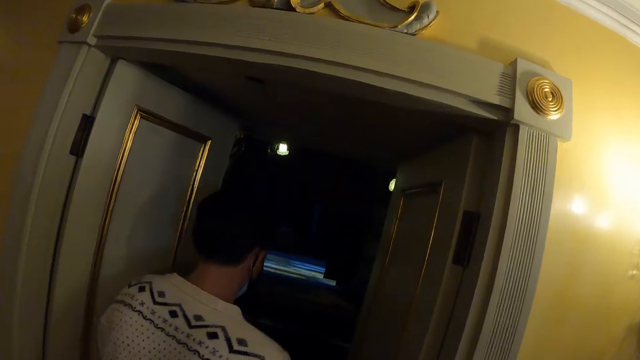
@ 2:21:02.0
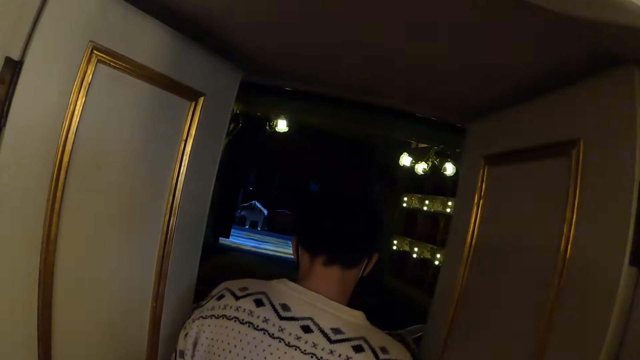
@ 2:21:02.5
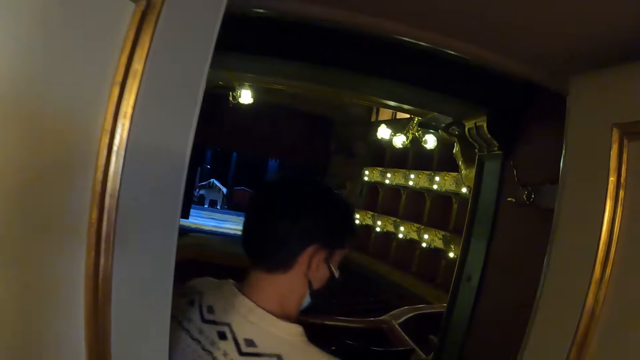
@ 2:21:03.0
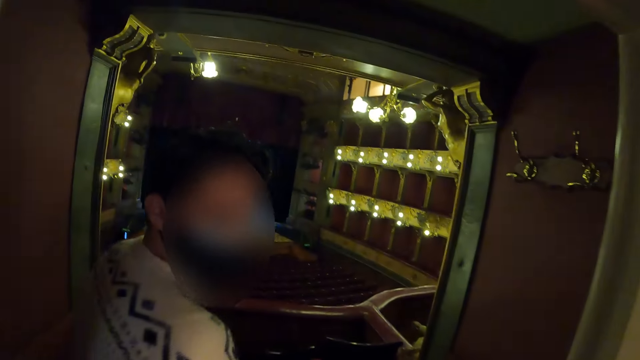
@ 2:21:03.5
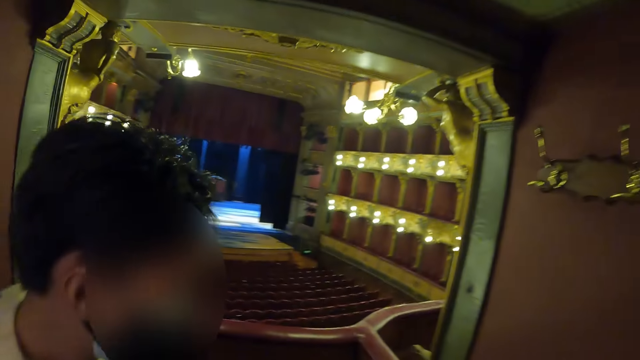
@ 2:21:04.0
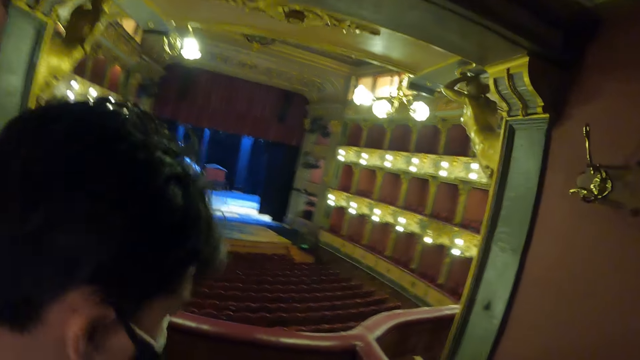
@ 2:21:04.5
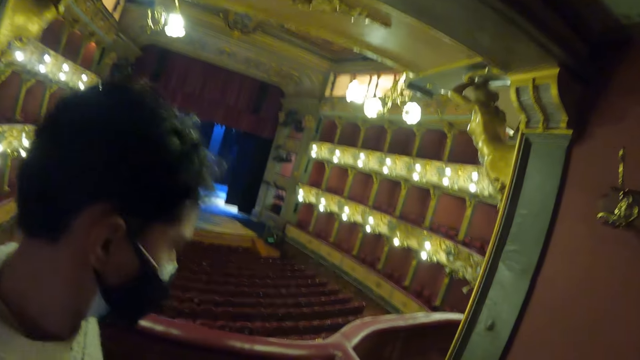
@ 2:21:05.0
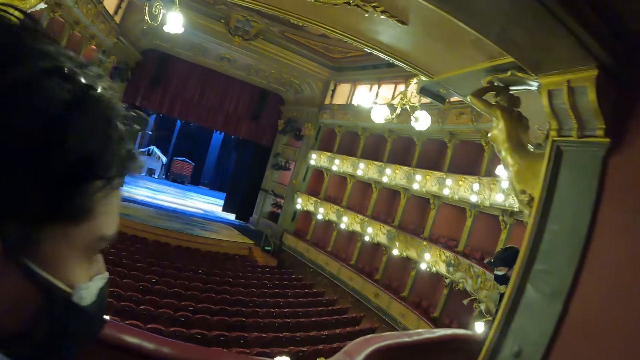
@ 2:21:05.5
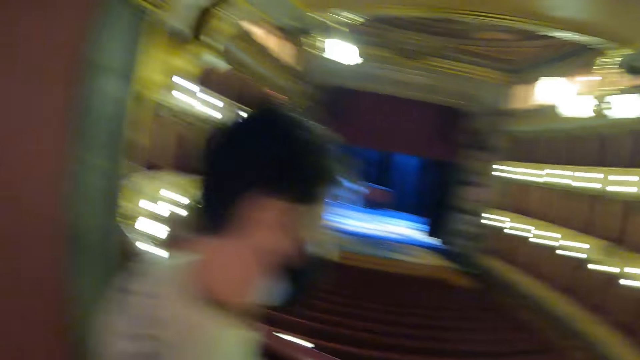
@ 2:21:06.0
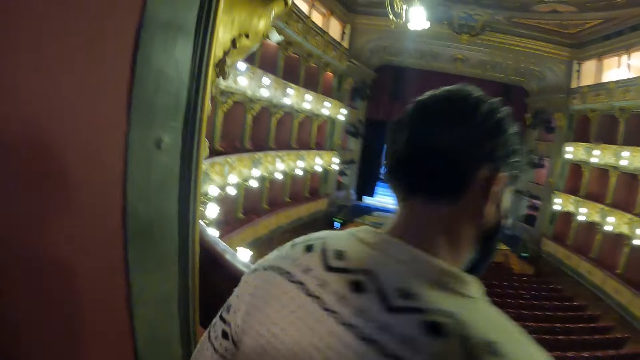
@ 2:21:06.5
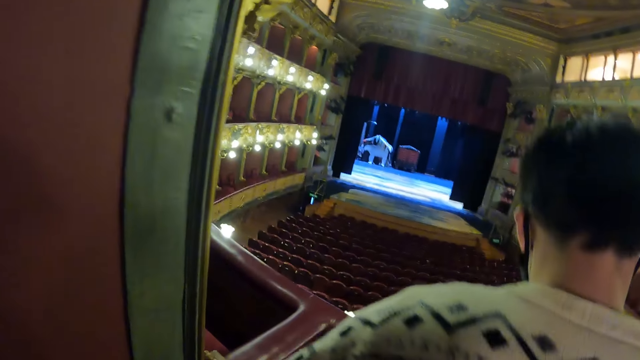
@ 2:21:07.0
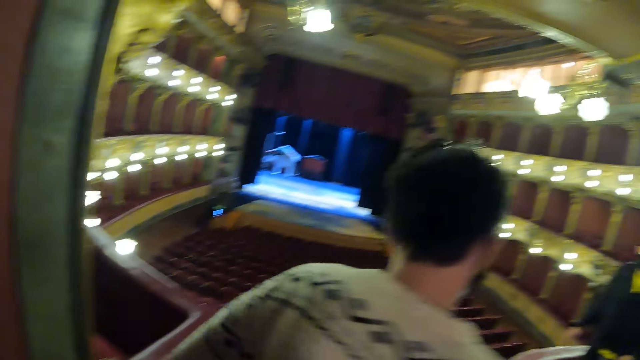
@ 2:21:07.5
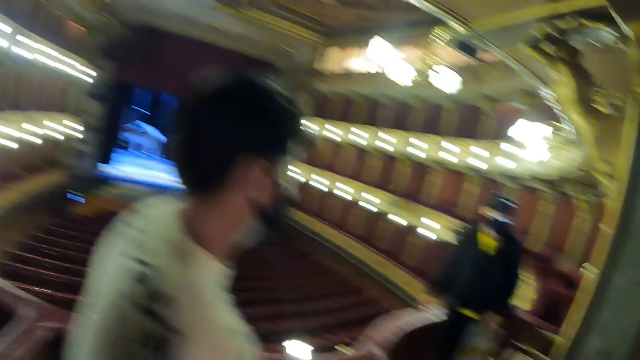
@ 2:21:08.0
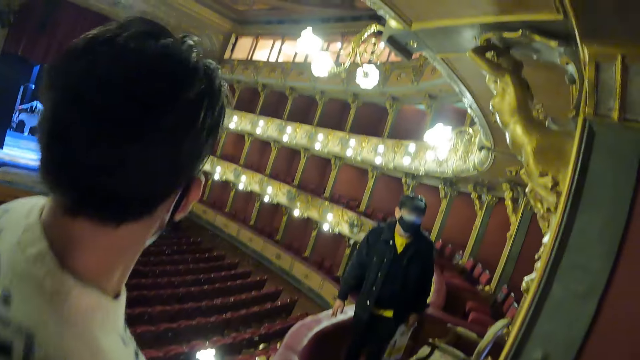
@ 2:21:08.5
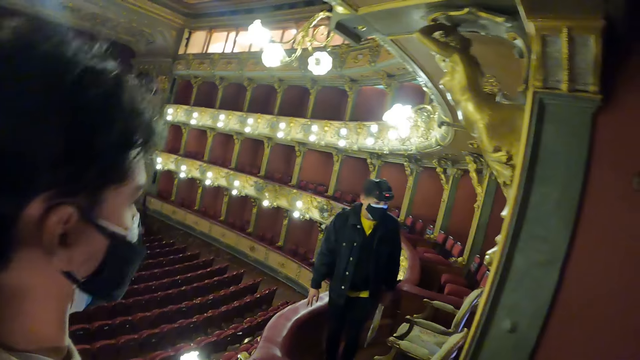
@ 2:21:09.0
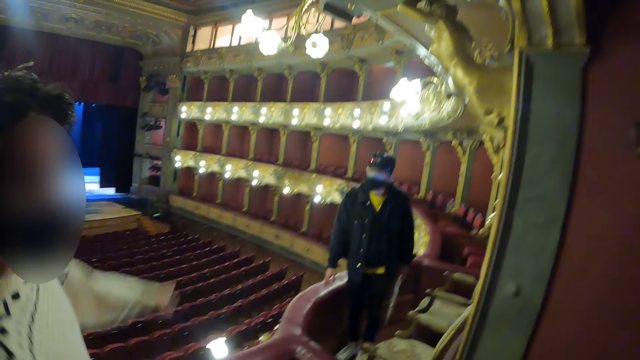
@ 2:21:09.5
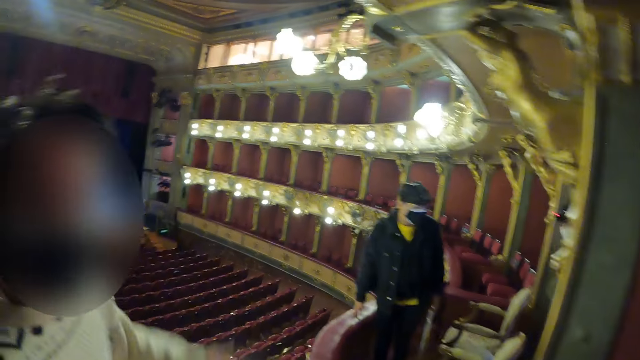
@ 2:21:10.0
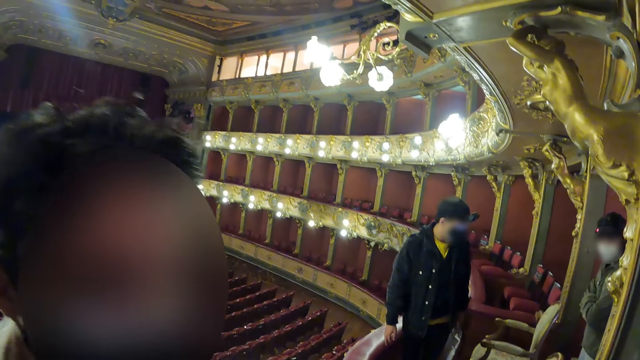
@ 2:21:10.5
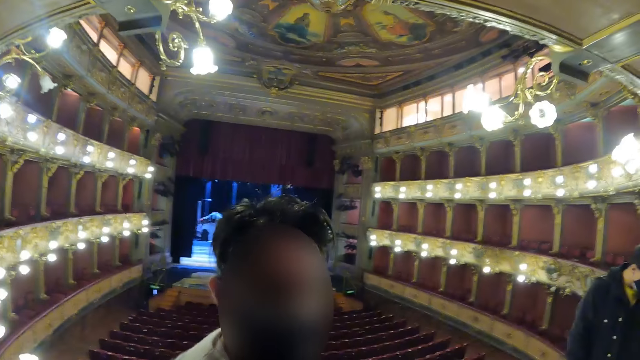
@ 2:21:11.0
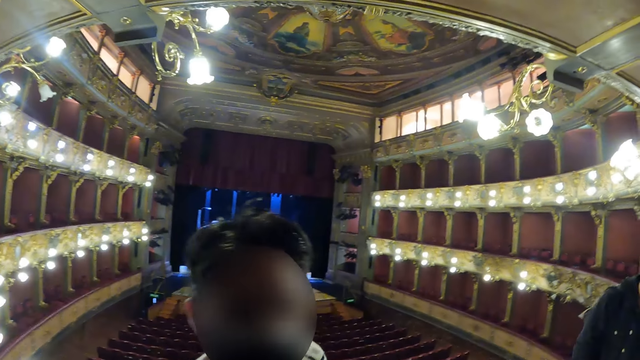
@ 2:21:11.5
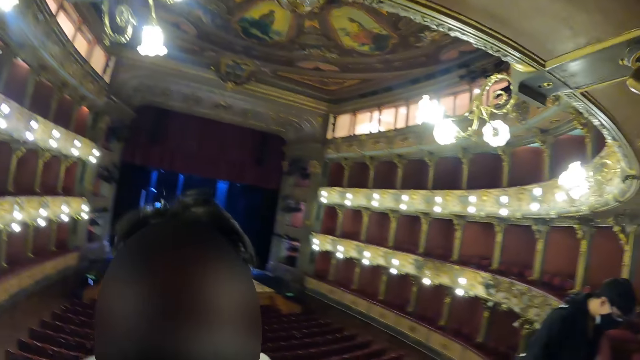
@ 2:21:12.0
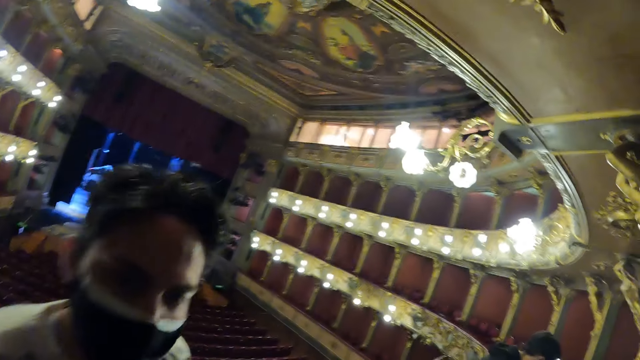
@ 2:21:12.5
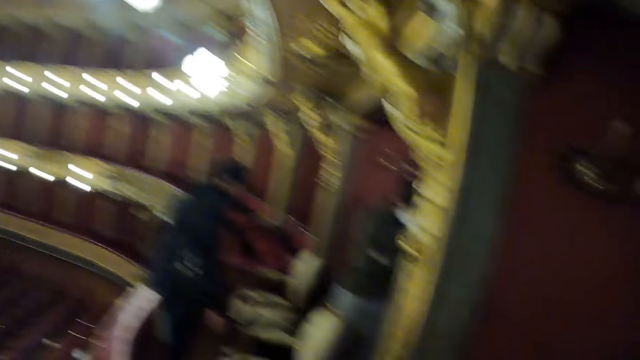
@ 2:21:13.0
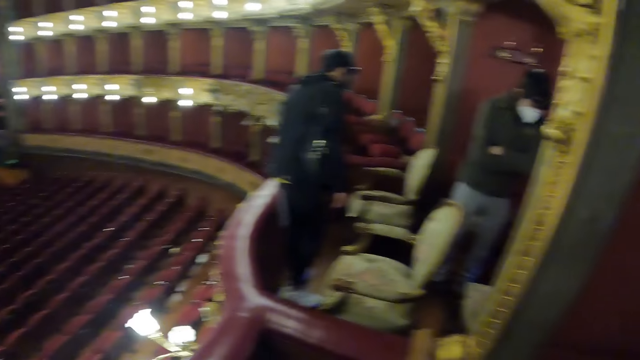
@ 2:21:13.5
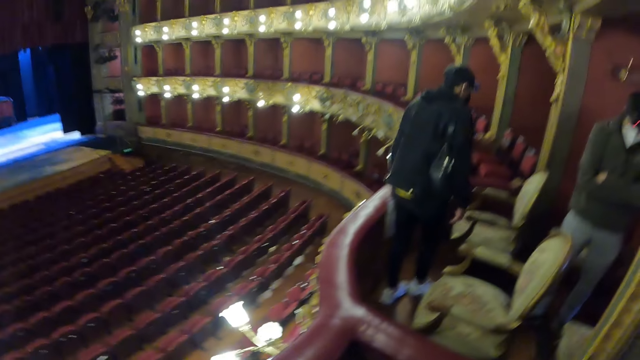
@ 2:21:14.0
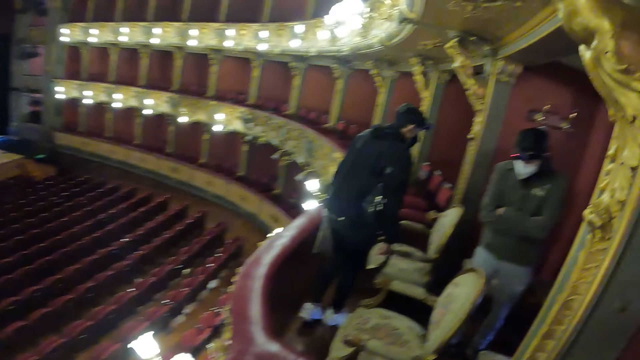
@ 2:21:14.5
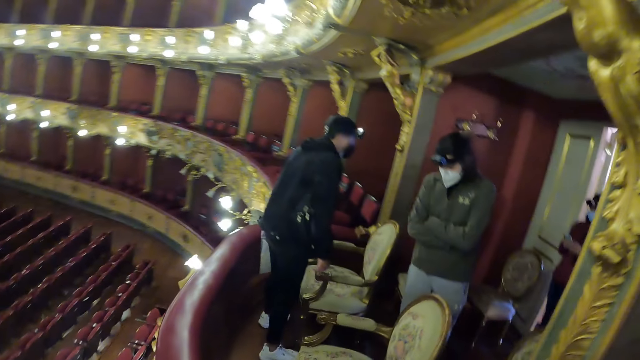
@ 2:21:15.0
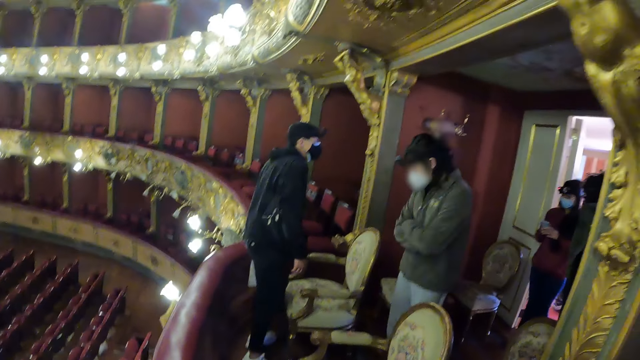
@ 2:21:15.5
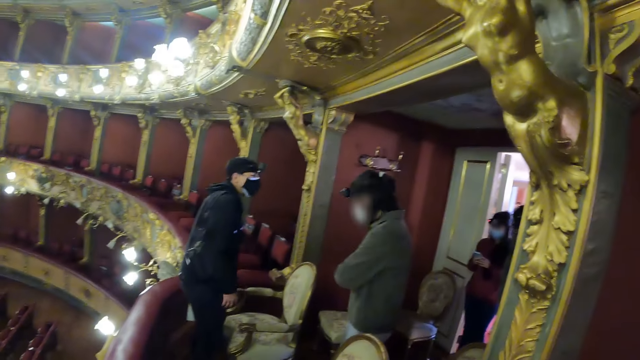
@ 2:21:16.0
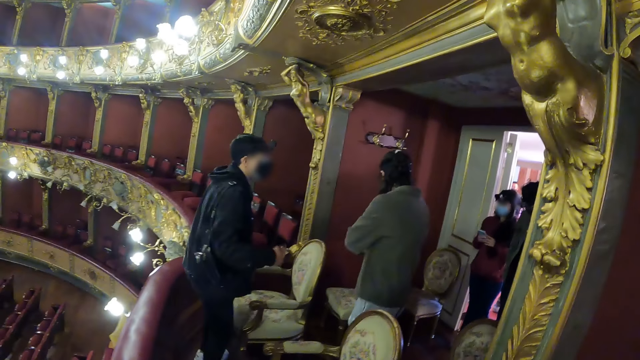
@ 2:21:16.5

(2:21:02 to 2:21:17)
The camera wearer walks into a room. A man points a finger. The man shows the camera wearer around the hall. The camera wearer looks around the hall.

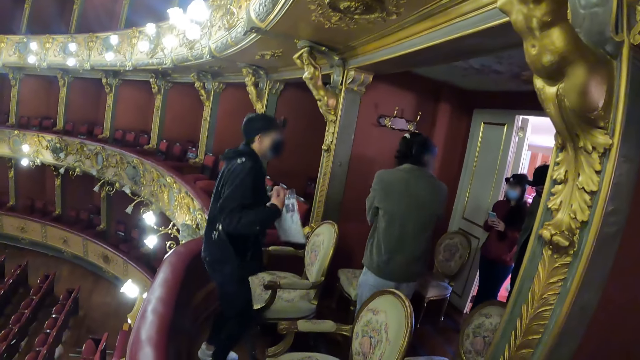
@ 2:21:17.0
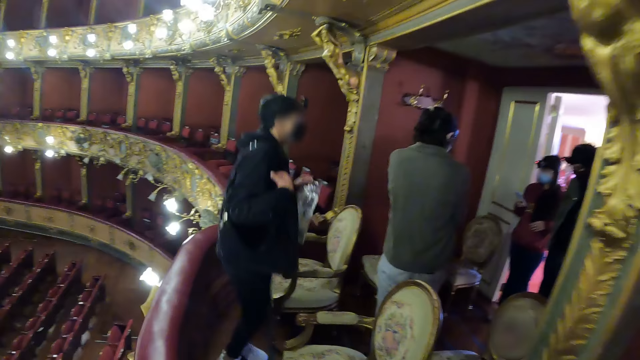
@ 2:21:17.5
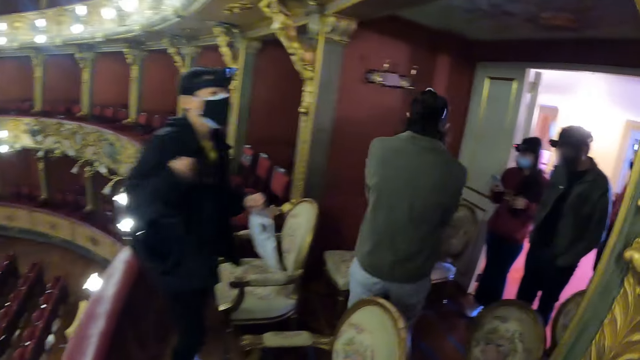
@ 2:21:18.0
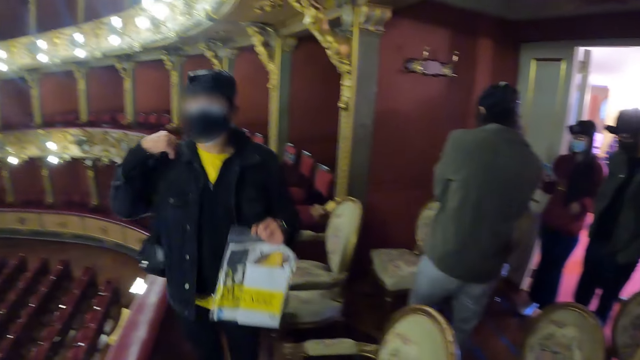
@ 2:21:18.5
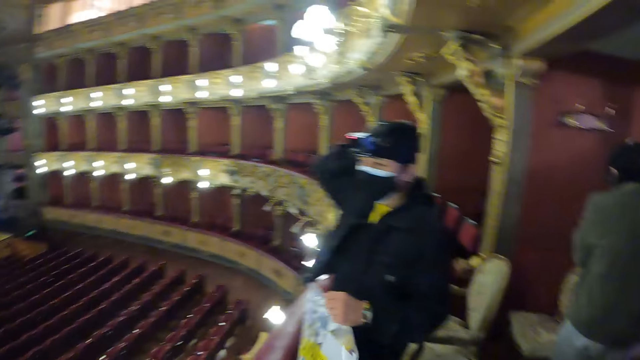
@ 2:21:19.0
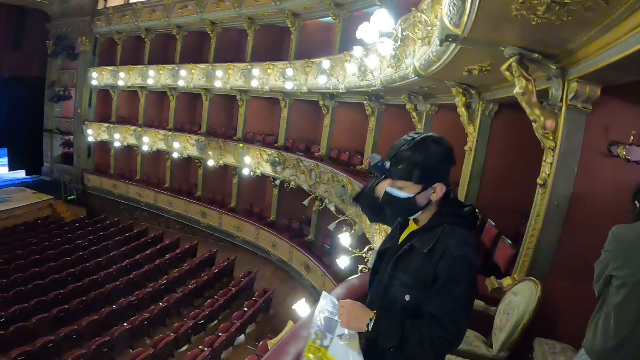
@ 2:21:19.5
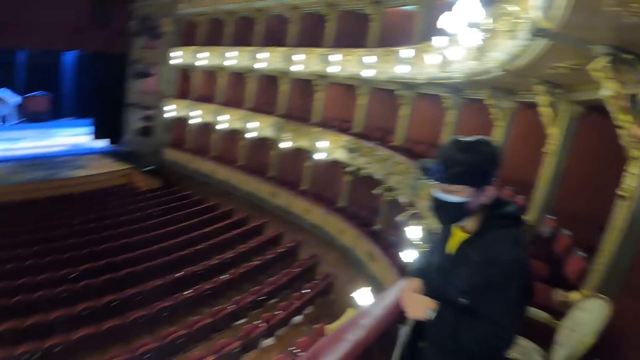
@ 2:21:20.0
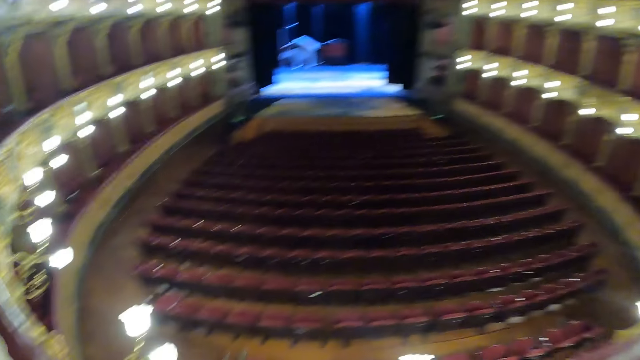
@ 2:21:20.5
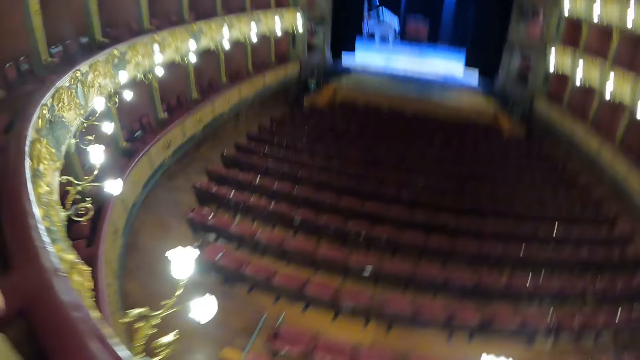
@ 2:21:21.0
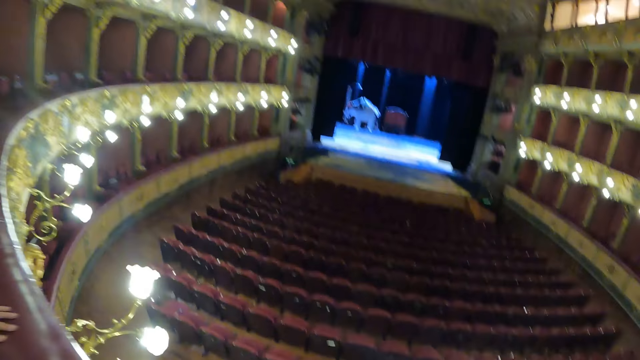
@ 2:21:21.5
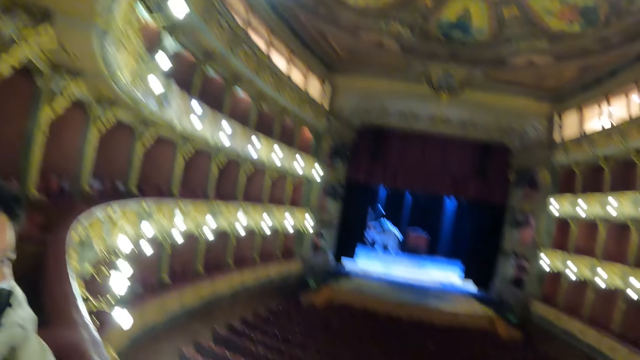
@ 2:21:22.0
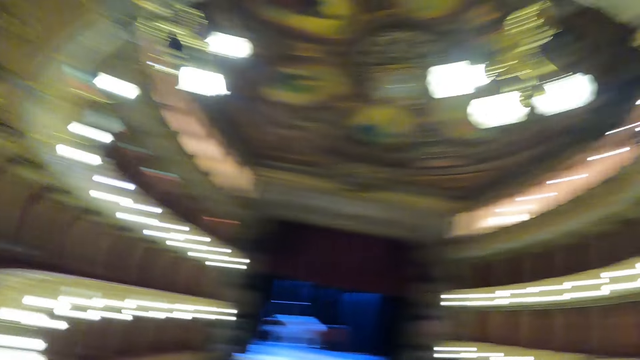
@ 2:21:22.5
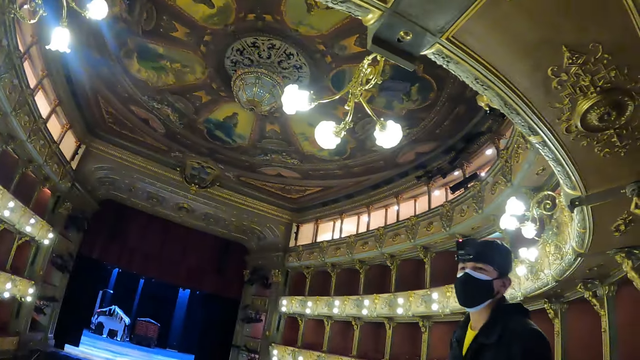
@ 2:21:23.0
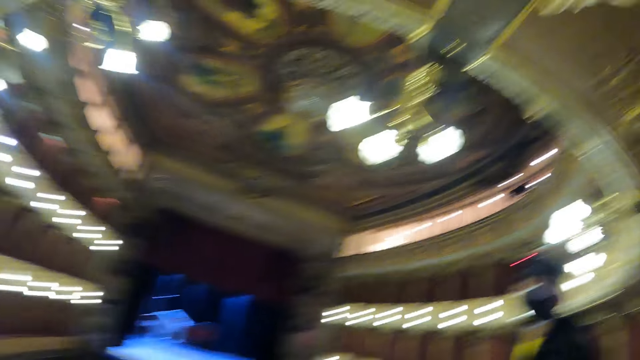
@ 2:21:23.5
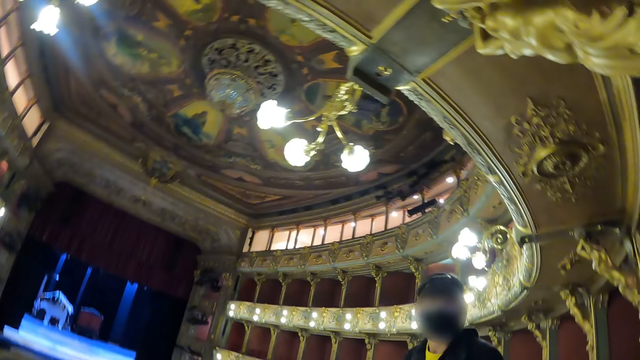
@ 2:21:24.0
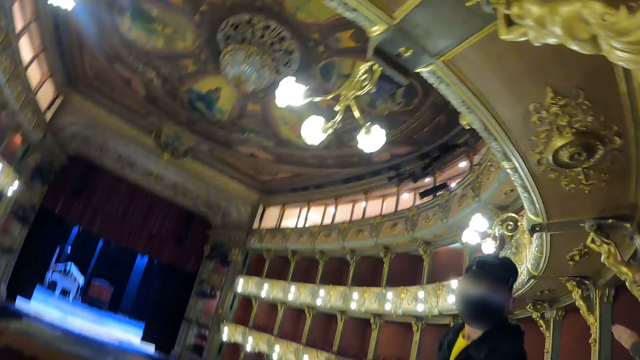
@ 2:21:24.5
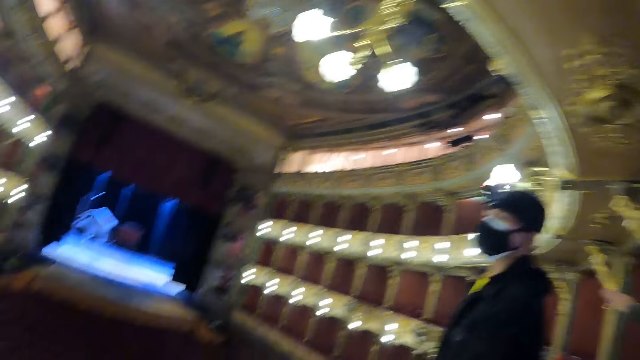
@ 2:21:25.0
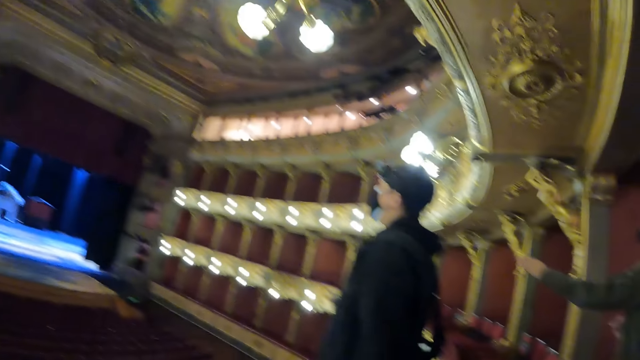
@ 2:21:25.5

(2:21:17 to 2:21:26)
The camera wearer looks around.
